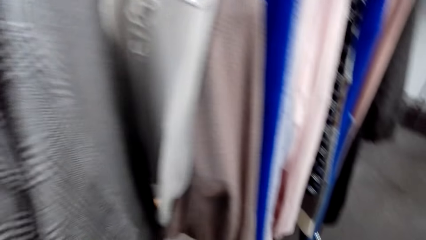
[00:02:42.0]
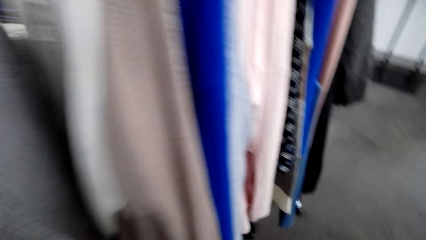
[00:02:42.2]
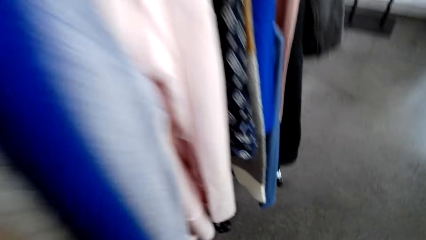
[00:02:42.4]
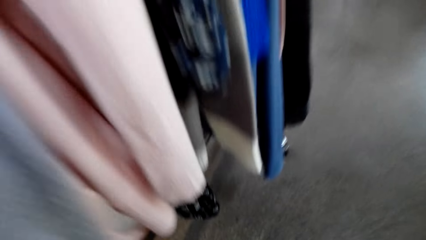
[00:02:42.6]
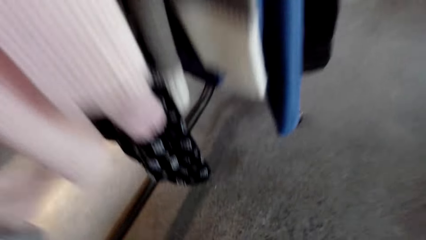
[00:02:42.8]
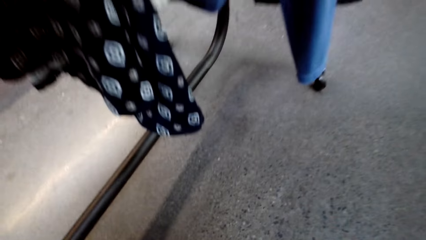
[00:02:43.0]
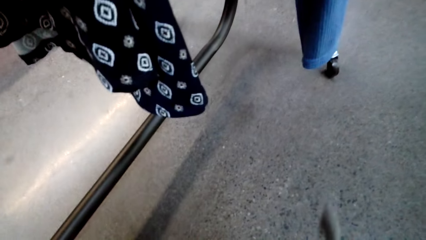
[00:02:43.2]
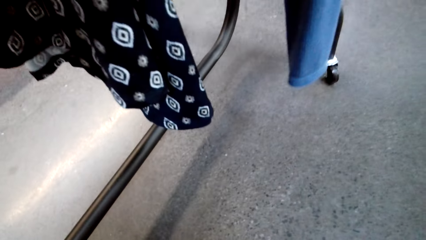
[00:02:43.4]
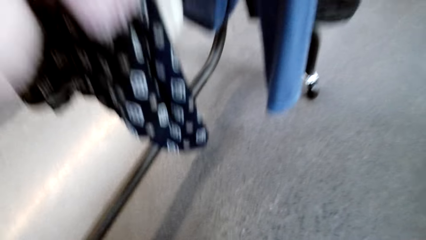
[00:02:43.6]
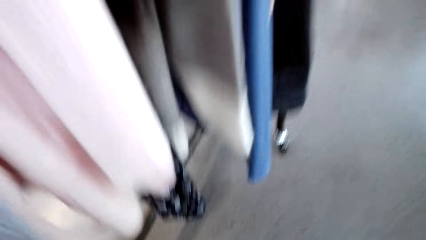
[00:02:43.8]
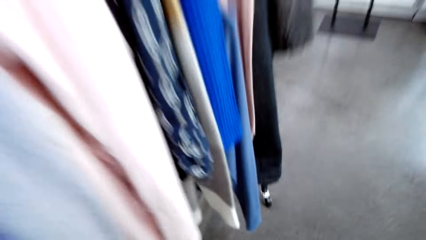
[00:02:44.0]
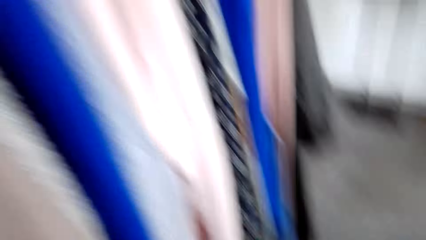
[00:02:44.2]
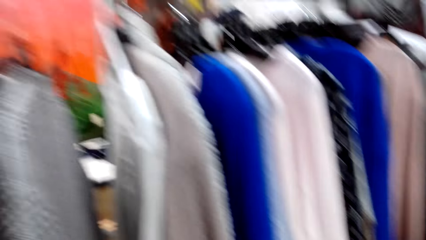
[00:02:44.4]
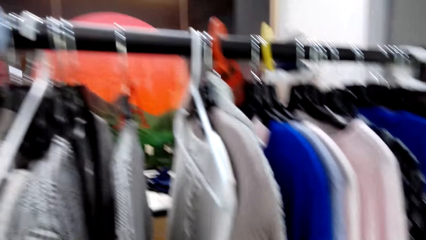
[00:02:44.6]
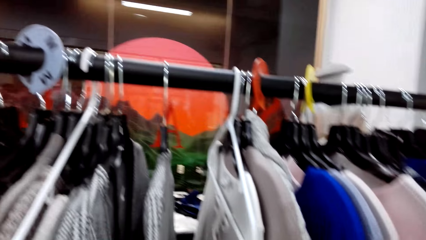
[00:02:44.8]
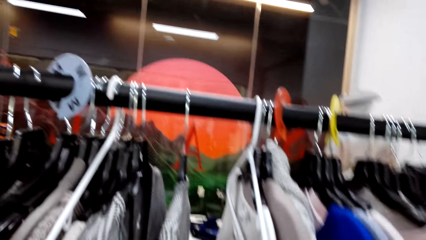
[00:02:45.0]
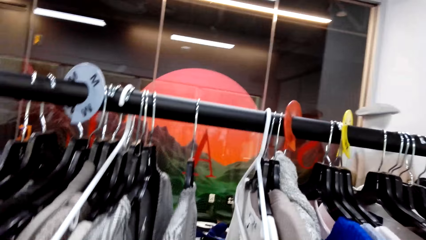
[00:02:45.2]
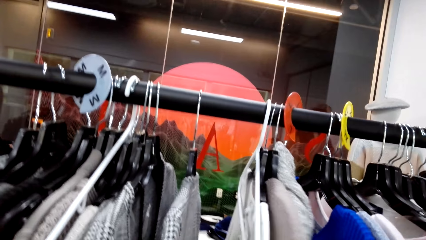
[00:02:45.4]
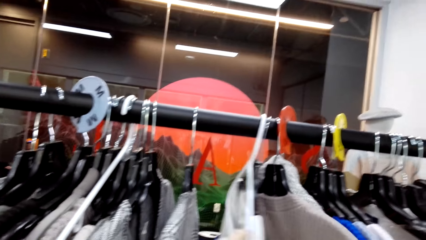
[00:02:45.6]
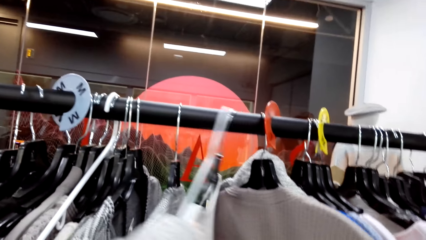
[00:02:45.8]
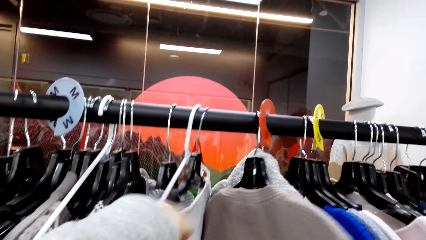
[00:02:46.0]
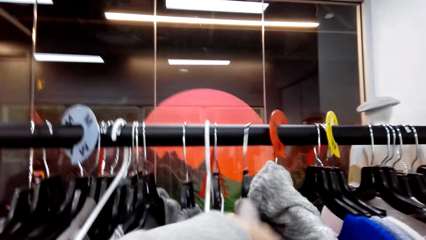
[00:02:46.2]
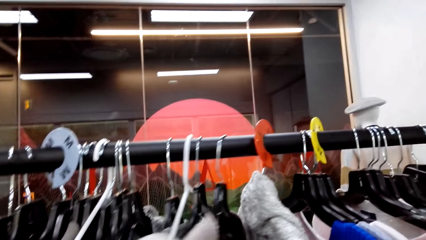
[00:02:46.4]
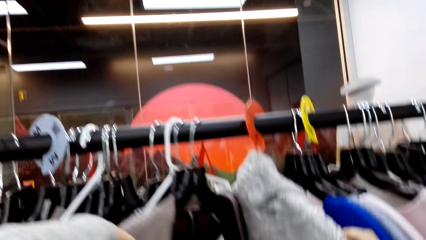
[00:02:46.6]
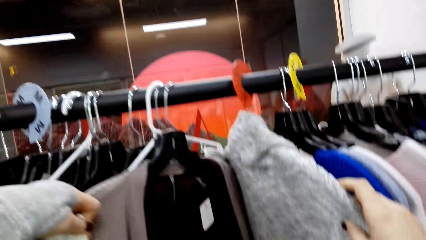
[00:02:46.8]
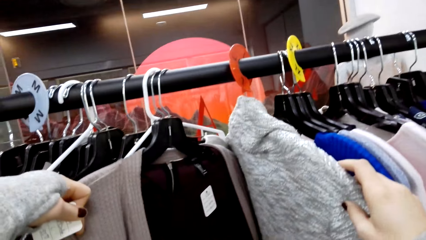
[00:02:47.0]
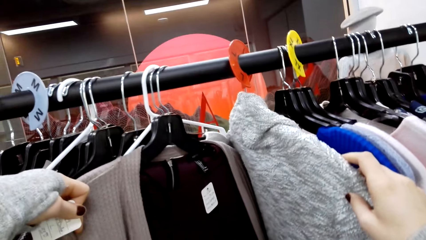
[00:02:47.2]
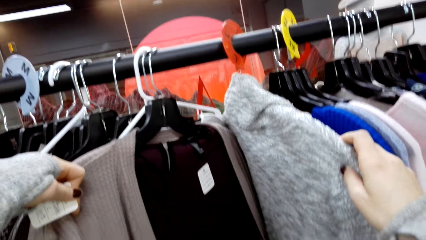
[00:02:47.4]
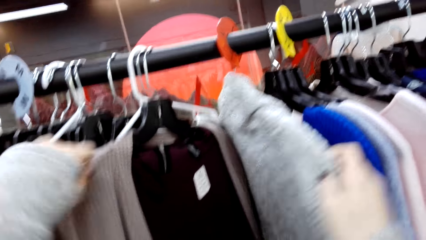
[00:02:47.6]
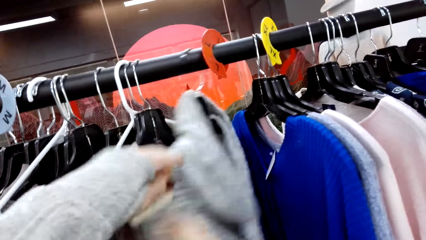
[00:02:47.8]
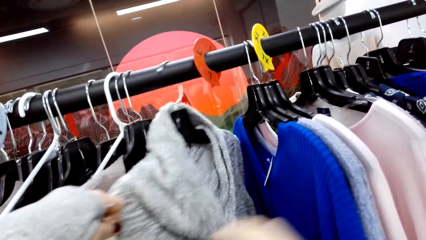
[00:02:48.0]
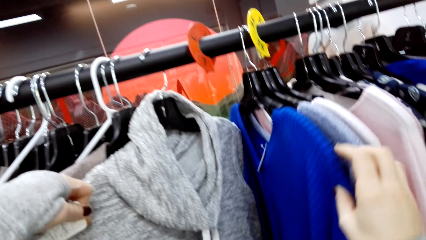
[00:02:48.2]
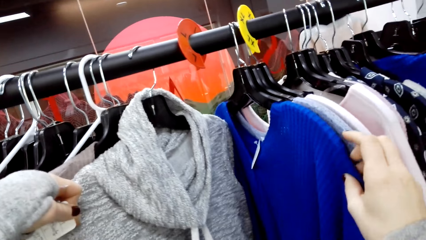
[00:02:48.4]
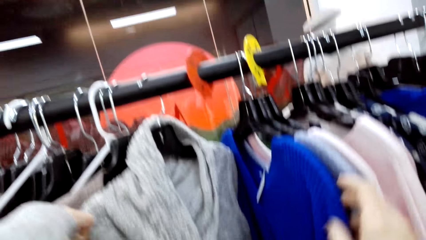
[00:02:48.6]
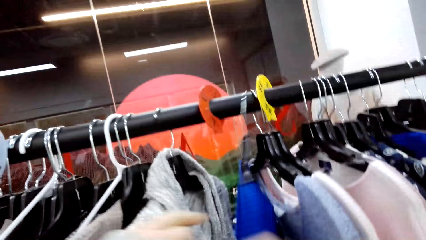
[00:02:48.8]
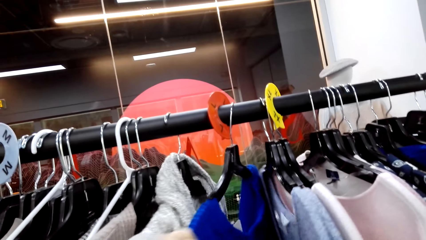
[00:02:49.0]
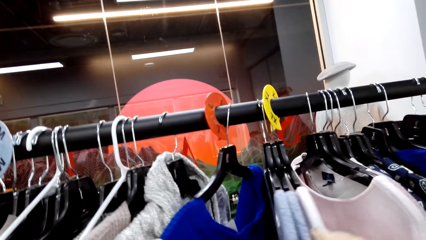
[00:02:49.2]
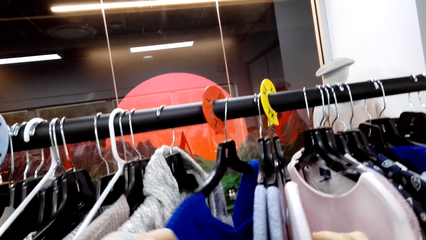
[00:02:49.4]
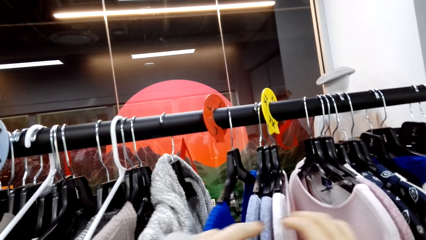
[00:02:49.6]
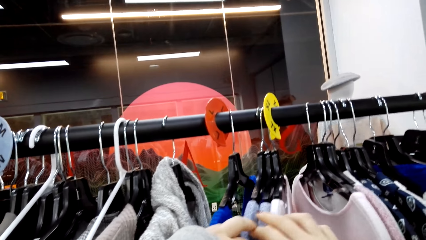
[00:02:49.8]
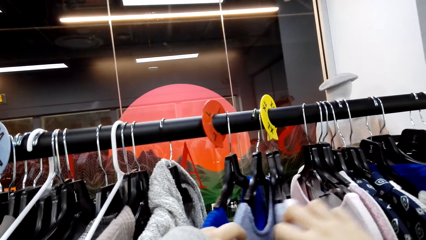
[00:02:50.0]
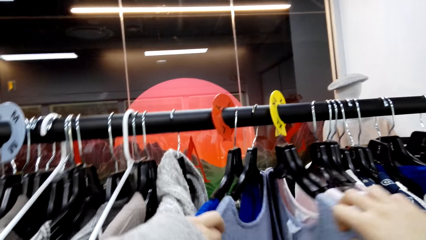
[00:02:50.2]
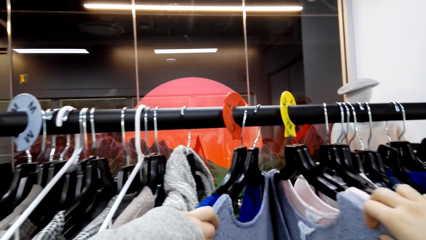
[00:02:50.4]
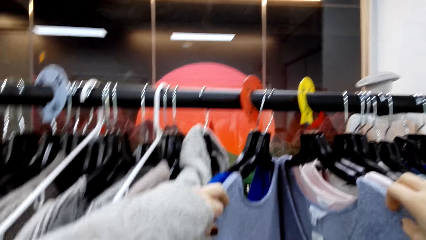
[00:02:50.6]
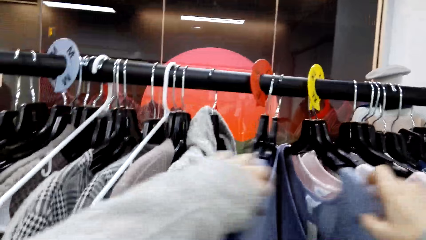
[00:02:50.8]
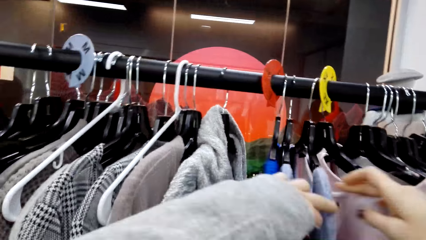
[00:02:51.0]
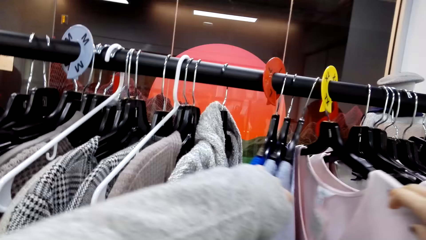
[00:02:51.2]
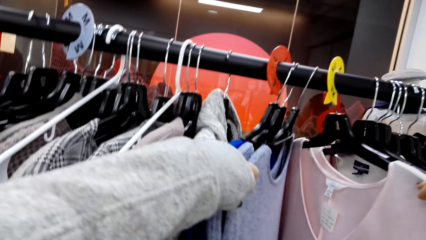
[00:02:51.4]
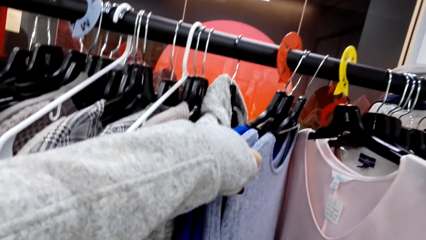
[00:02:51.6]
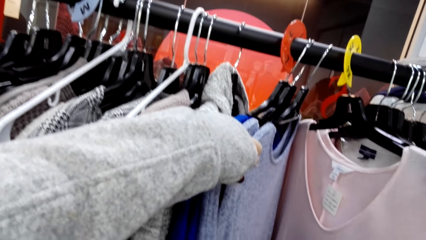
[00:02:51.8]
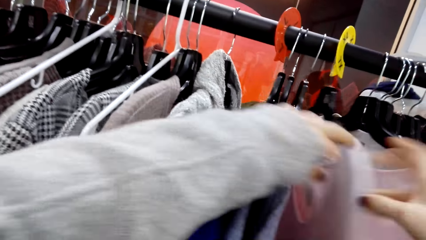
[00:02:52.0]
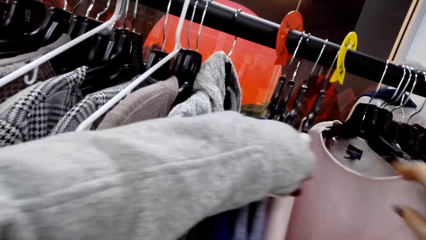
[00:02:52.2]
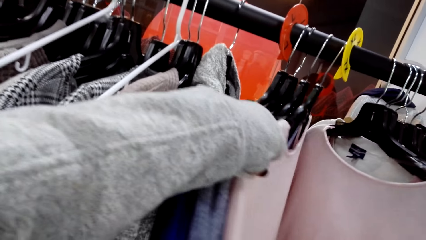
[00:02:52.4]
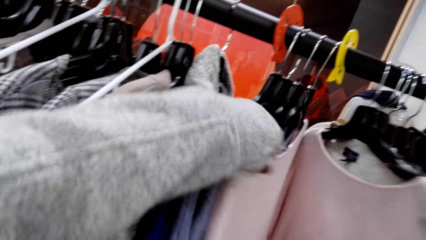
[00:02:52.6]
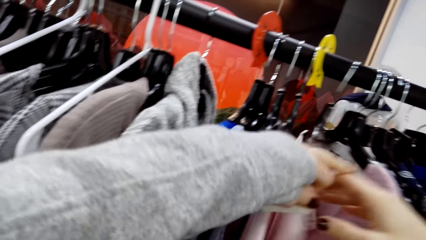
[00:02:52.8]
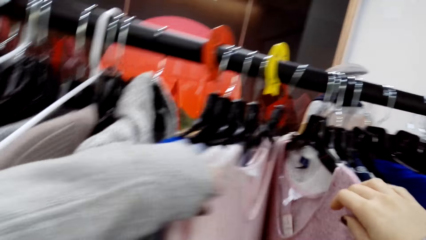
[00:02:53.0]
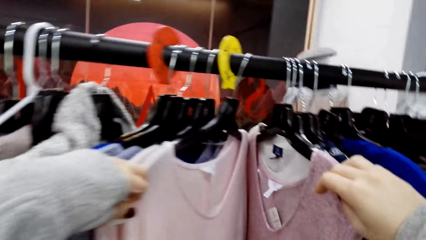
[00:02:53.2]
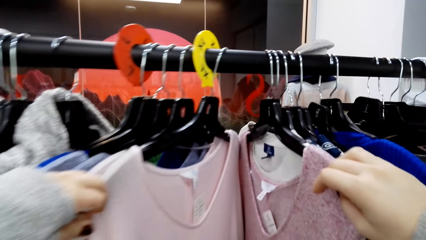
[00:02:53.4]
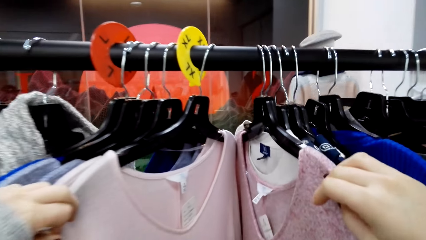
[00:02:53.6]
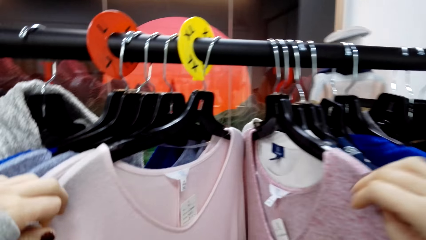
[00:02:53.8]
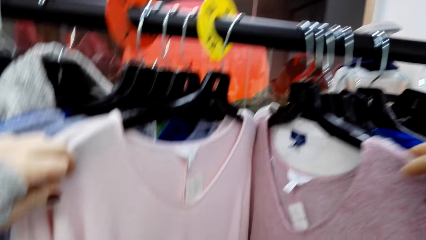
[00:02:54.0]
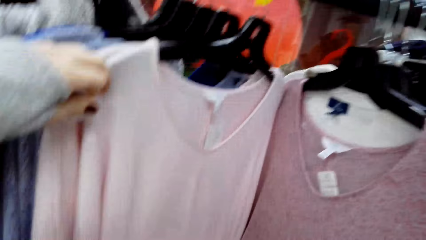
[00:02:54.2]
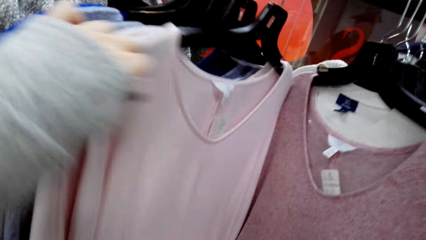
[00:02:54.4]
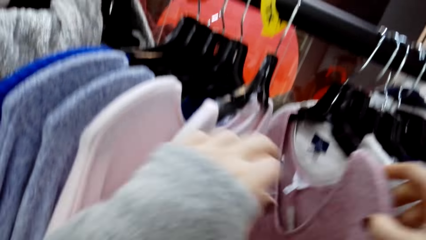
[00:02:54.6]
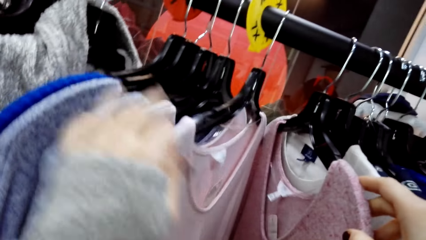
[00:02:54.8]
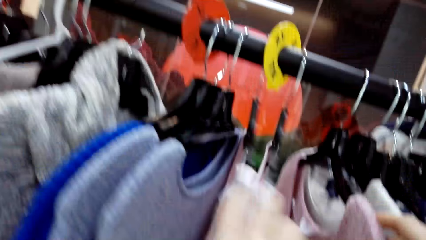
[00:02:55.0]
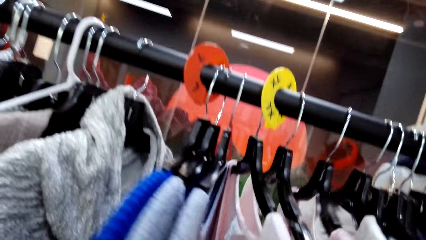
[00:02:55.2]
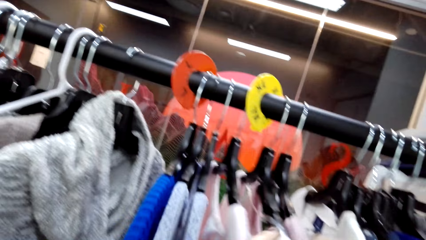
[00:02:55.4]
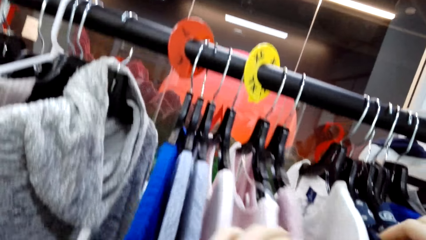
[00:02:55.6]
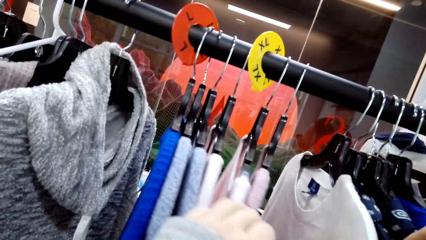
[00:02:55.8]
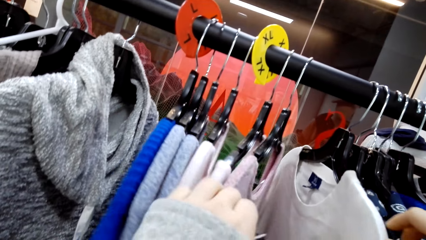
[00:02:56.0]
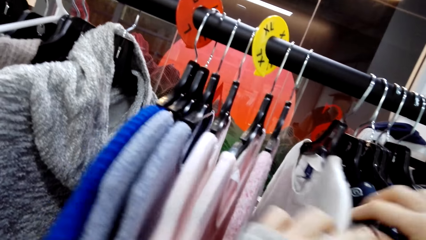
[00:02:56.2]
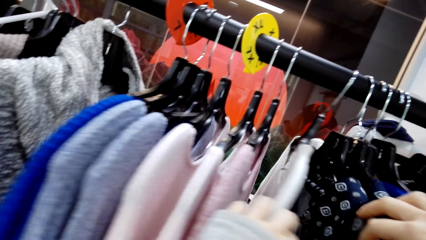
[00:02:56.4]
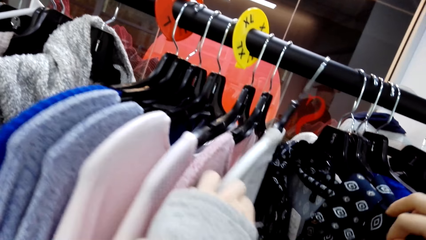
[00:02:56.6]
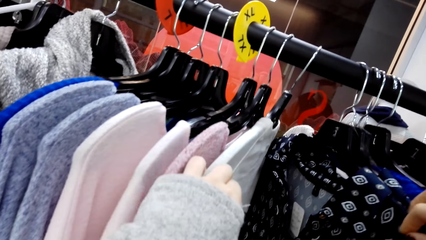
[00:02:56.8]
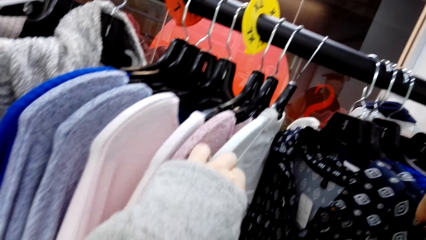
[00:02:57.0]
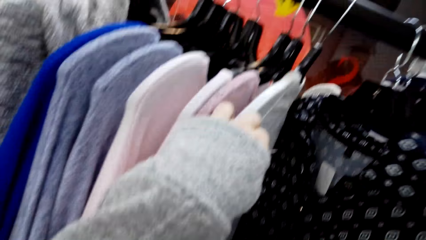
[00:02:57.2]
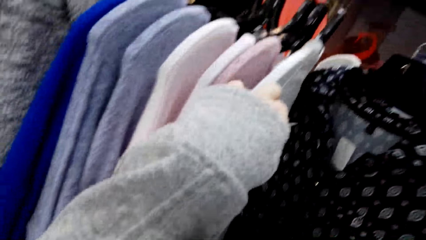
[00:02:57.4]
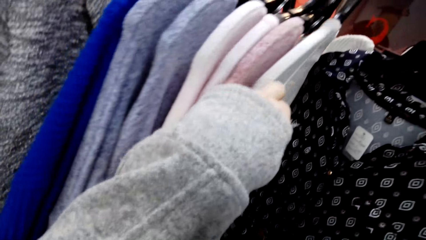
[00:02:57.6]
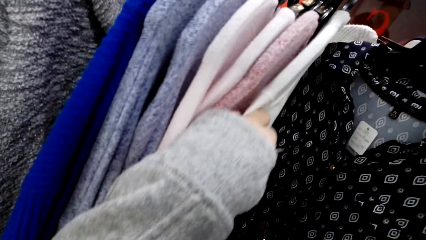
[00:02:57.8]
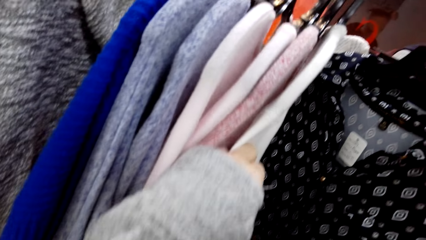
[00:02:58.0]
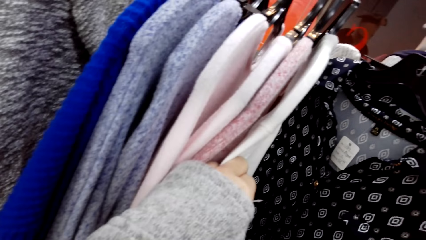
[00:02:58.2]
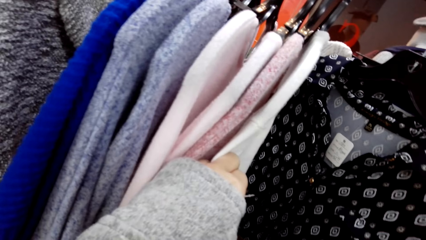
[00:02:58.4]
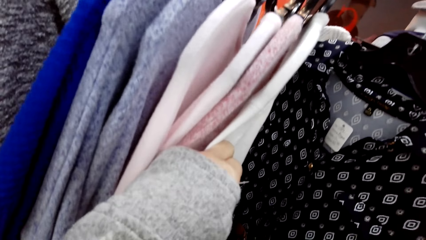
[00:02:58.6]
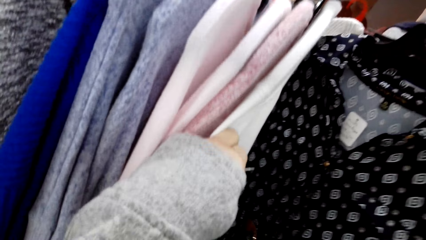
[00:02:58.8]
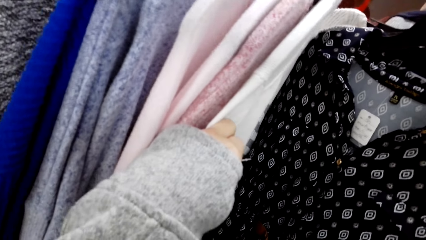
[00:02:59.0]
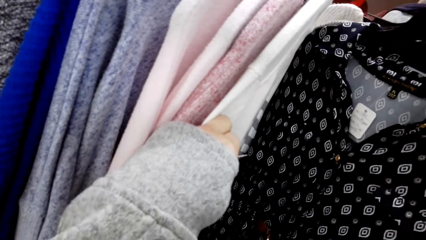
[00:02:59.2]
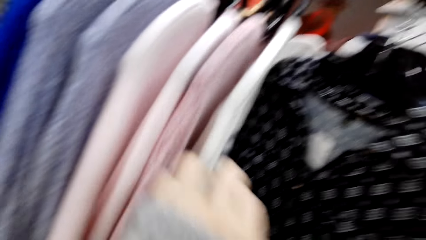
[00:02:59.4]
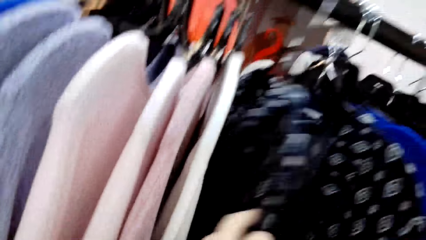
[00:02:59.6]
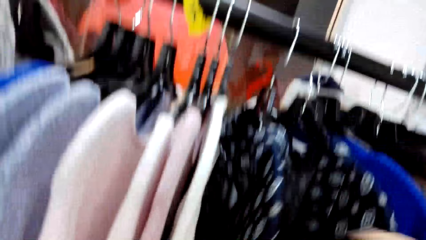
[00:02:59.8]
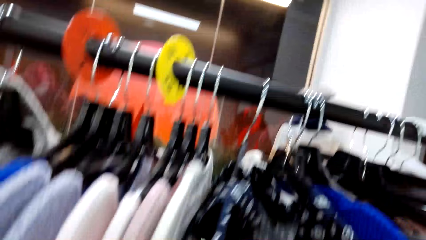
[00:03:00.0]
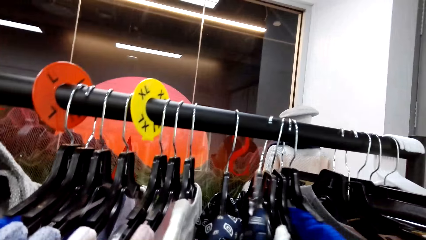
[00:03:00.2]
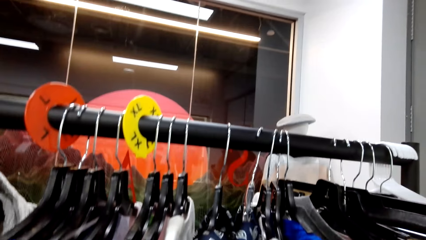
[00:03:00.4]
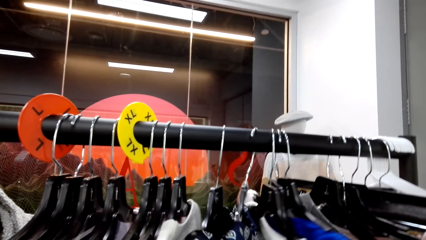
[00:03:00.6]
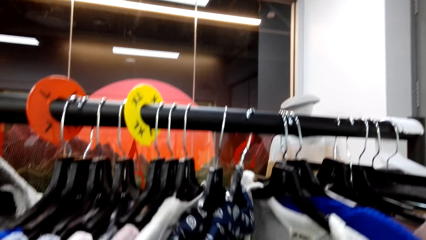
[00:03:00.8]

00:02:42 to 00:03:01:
The camera wearer stares at the blouses. They touch the blouses with both hands.
